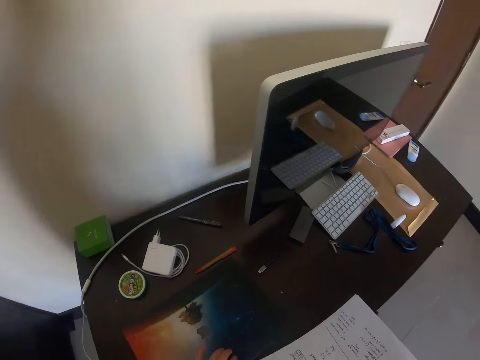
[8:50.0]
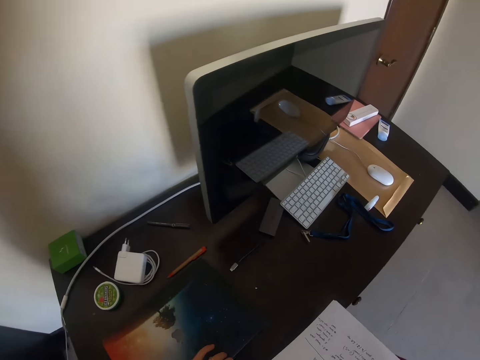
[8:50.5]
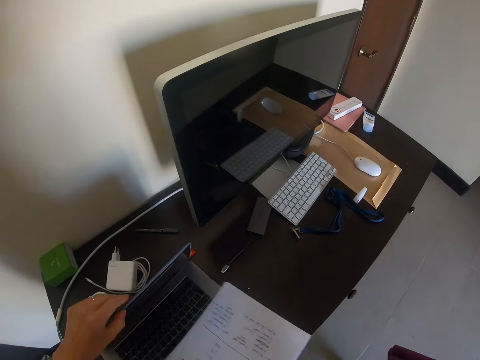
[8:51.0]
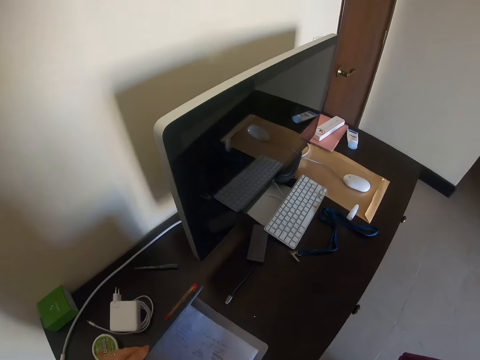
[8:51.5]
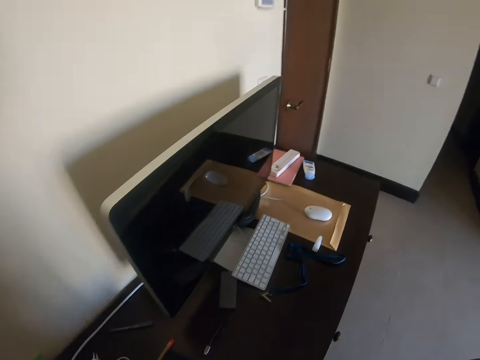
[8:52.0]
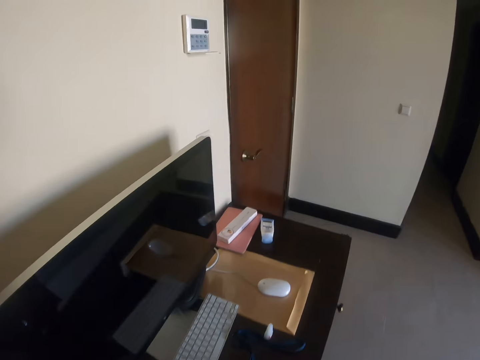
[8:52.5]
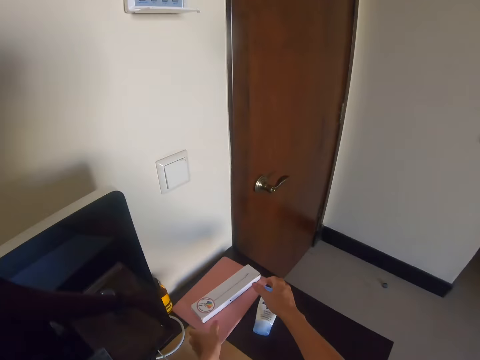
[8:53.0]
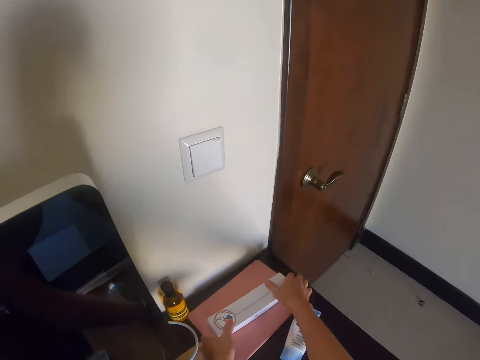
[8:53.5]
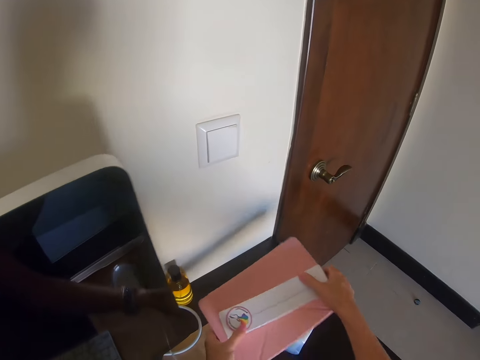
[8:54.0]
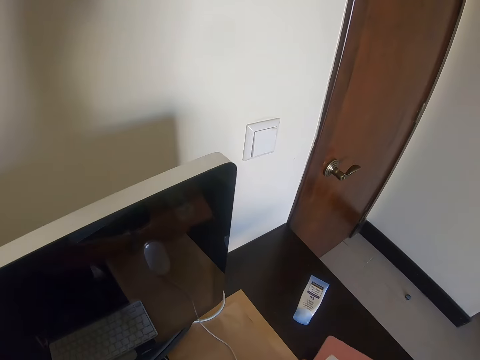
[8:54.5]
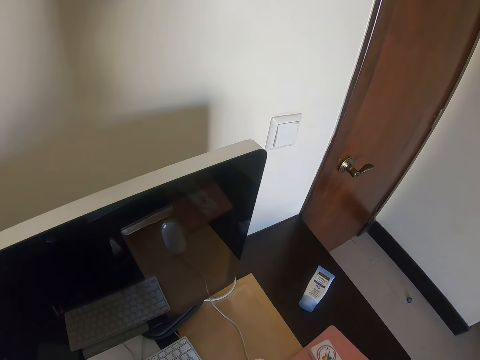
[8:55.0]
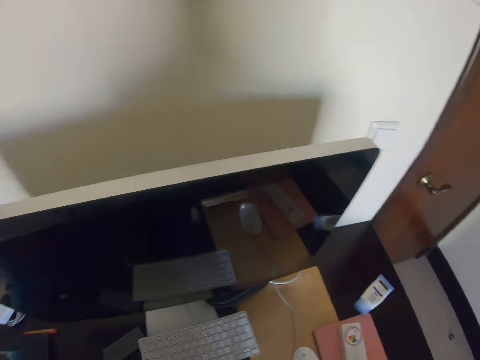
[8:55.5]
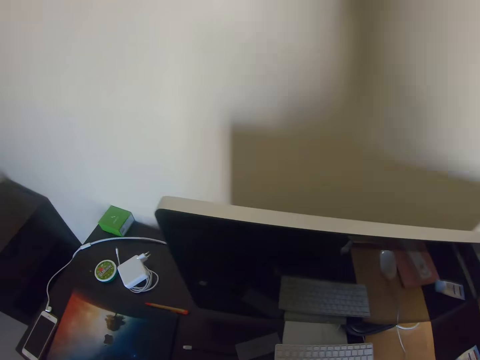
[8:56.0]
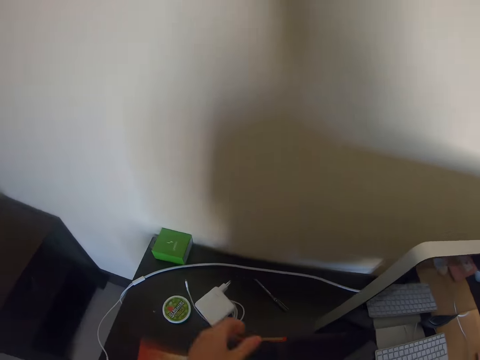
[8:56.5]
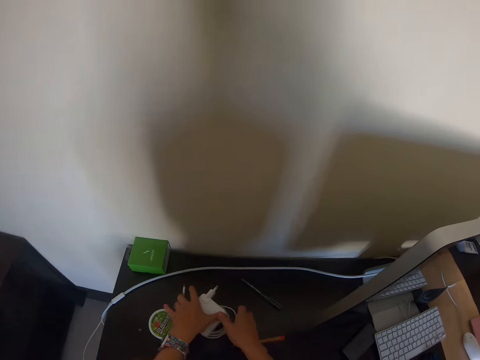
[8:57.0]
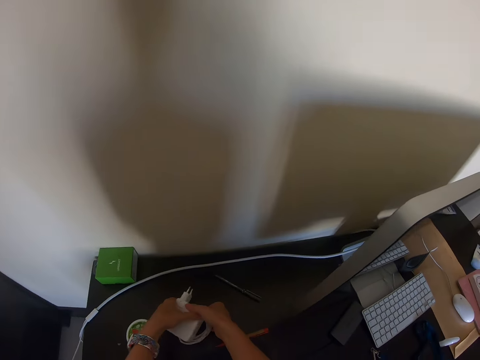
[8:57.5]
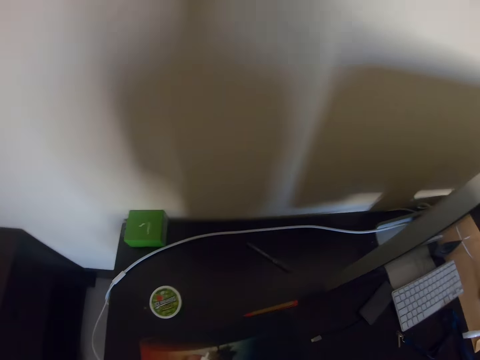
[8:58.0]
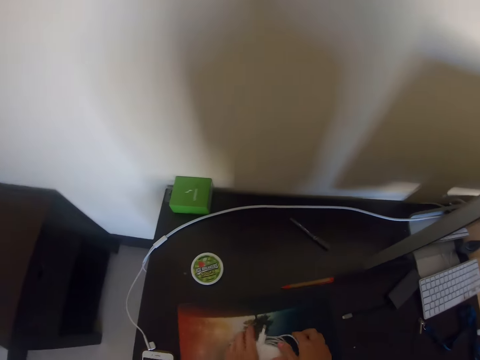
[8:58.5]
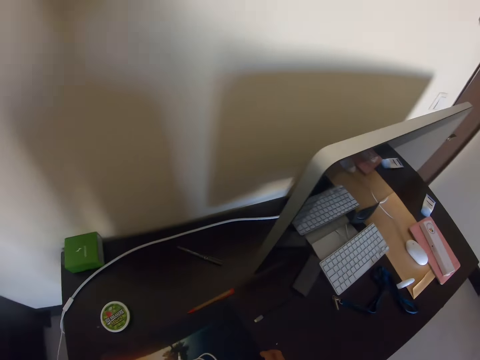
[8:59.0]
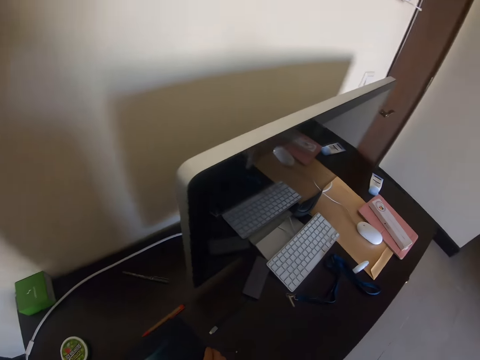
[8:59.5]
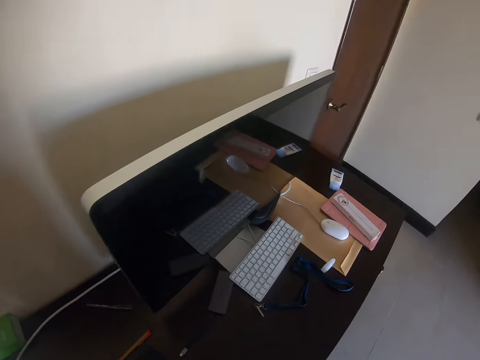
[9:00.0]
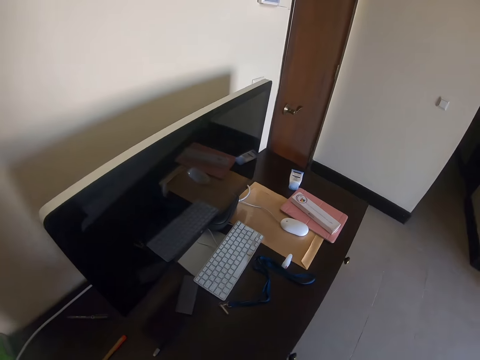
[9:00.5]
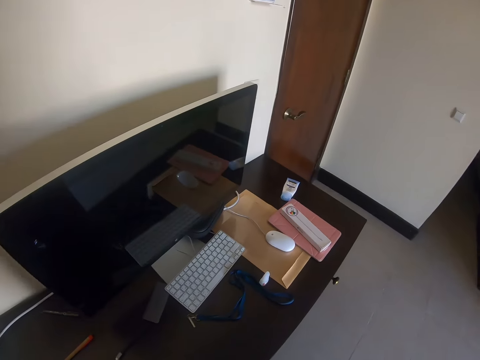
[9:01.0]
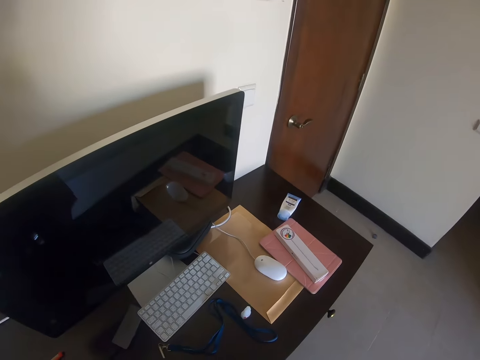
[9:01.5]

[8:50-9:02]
The camera wearer is opening the laptop and putting in the papers. They are picking a book from the table. They pick the charger from the table. They are walking towards the door.

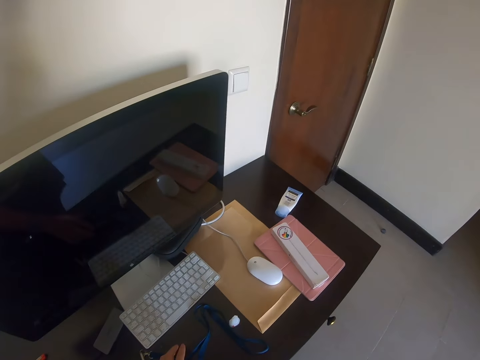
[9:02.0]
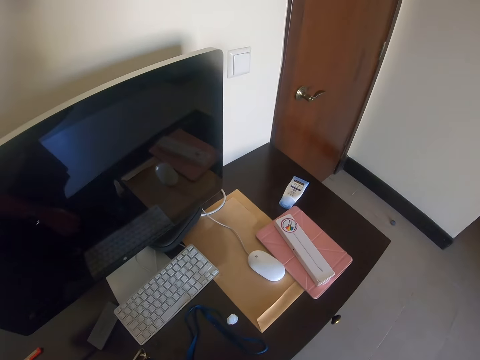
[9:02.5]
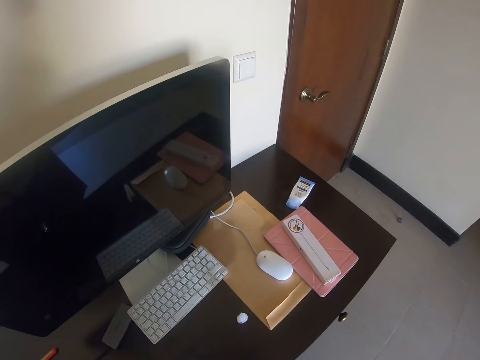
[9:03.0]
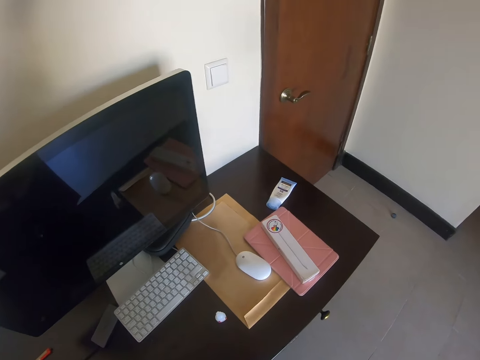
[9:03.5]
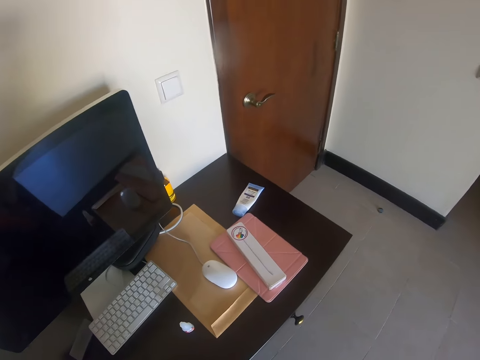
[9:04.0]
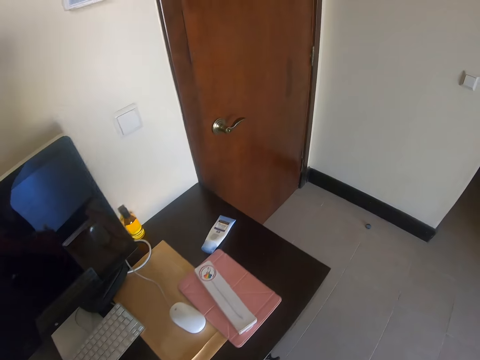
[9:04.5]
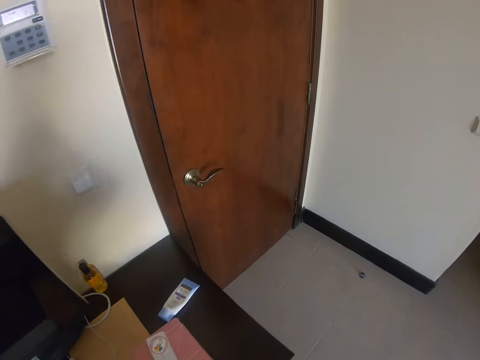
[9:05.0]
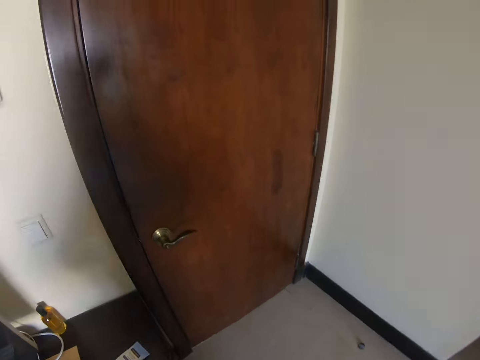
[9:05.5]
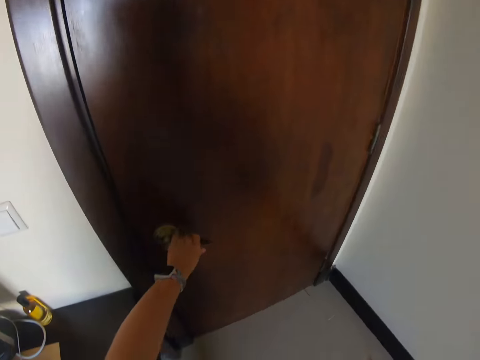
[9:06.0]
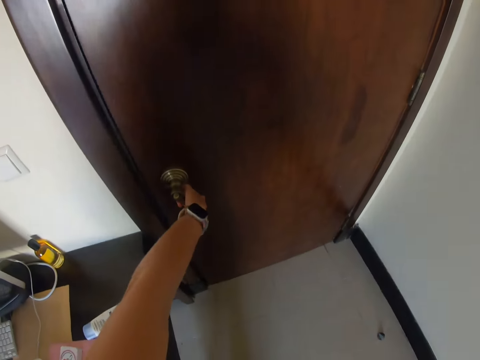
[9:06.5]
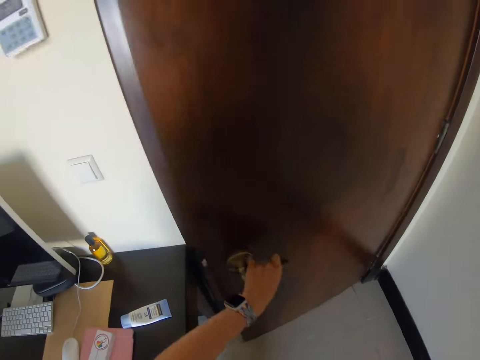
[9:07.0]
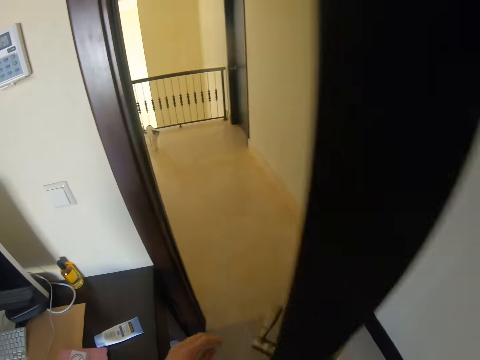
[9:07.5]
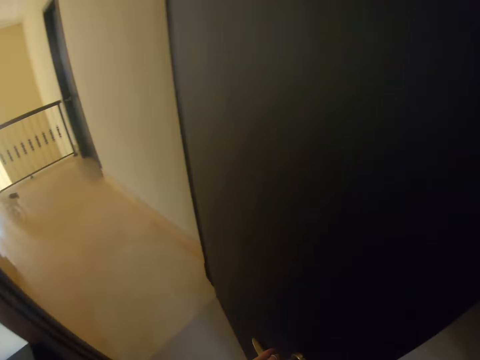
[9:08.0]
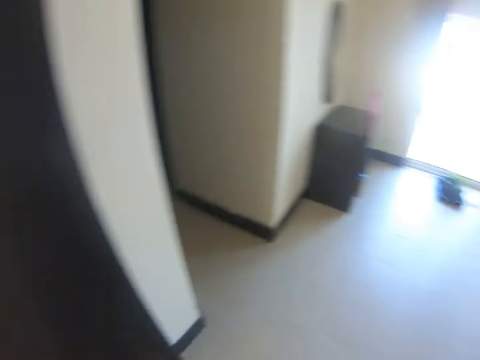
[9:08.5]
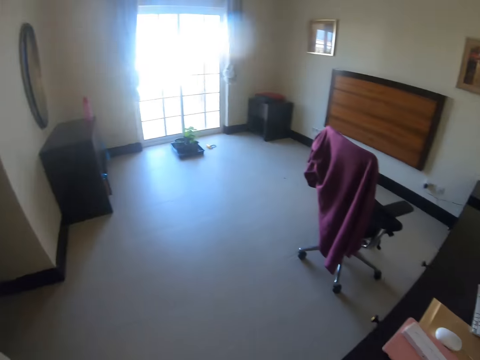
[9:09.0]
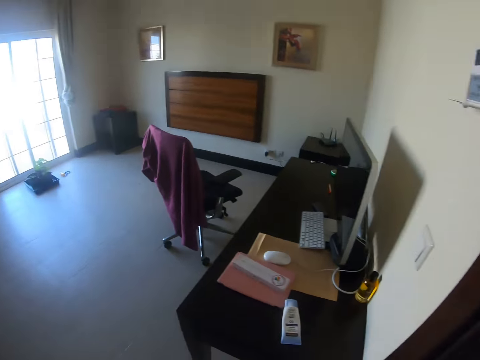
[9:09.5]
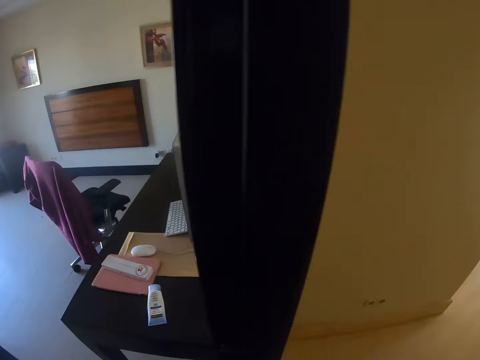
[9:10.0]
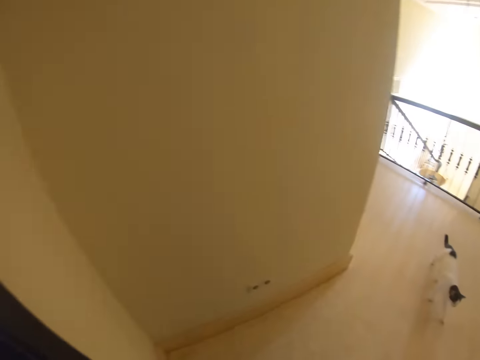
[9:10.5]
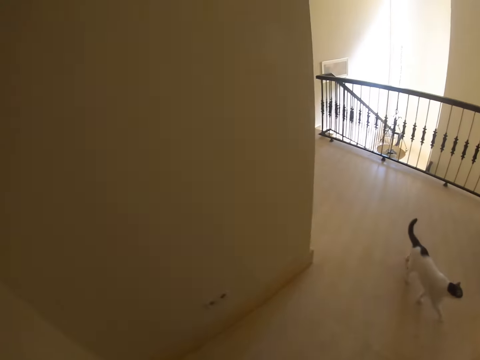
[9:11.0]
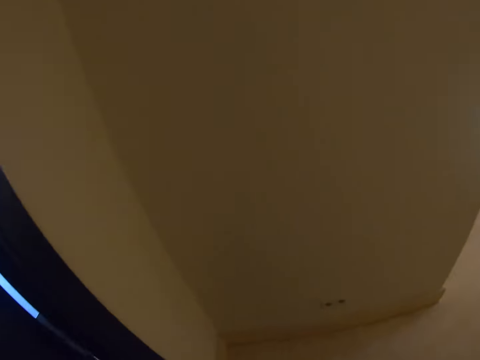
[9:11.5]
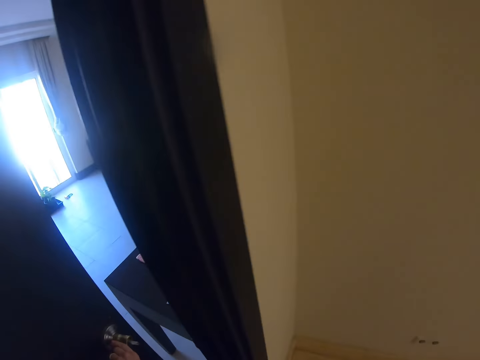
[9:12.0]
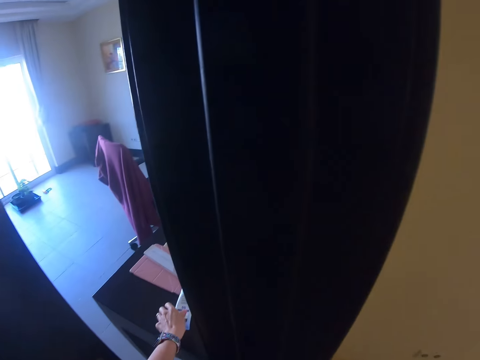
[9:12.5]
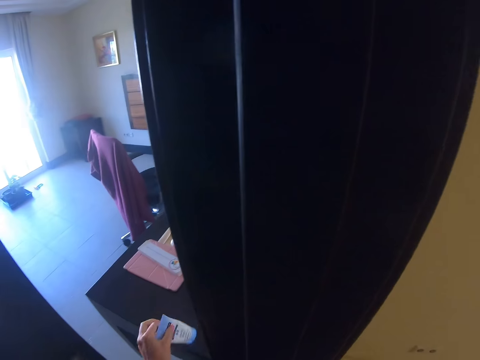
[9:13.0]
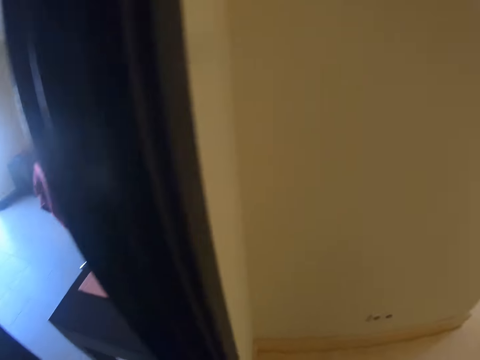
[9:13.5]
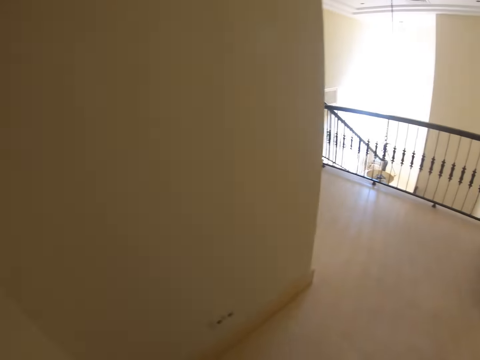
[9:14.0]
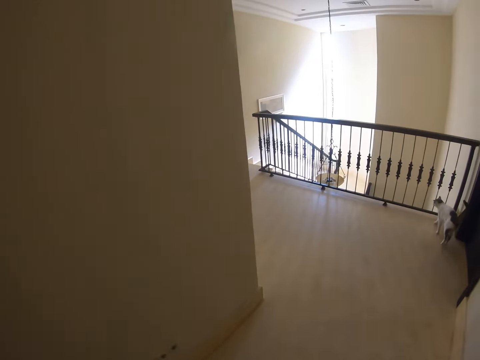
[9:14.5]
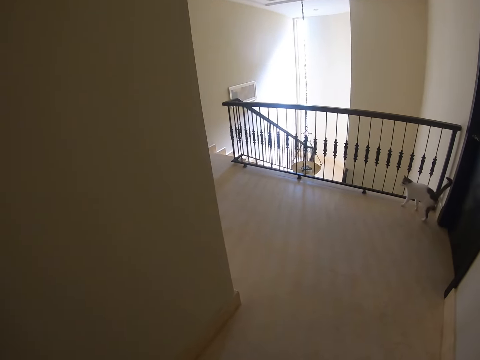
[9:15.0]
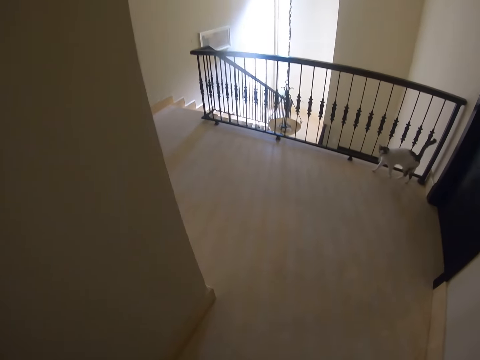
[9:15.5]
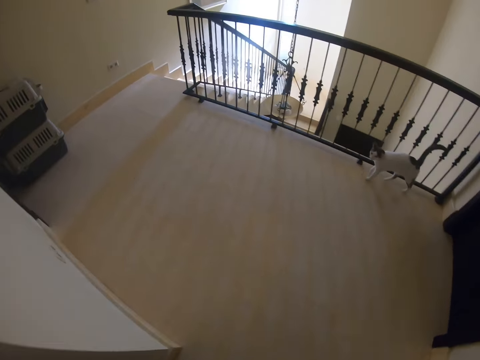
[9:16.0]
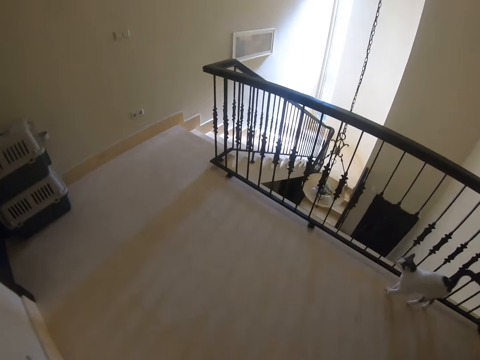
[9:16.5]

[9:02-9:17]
The camera wearer is picking something from the table. They open the door. They are entering another room. They walk down the stairs. They picked something from the table.
